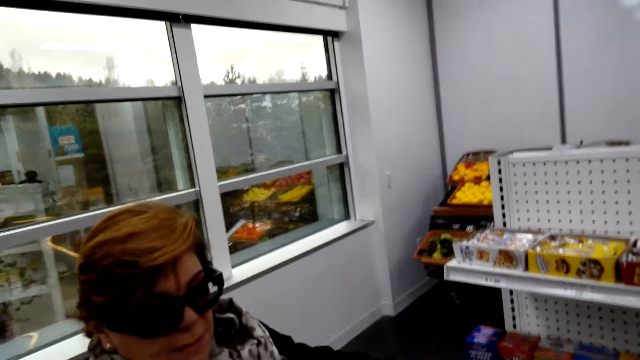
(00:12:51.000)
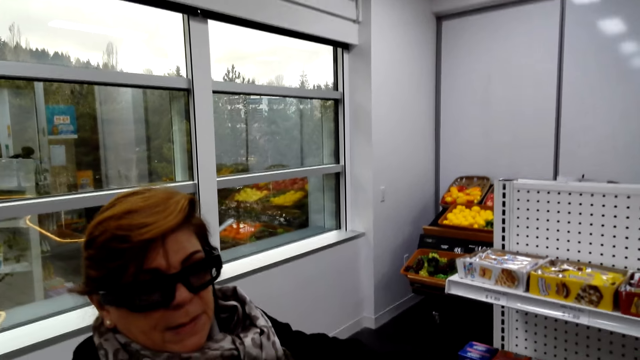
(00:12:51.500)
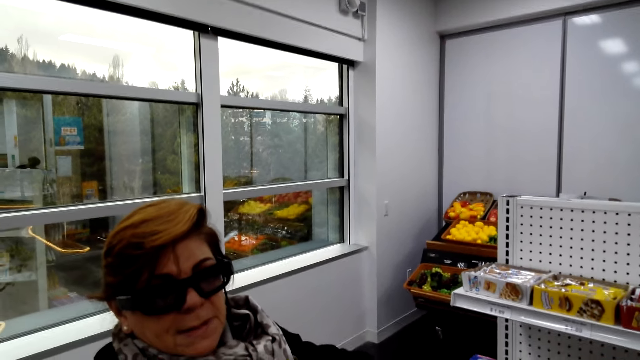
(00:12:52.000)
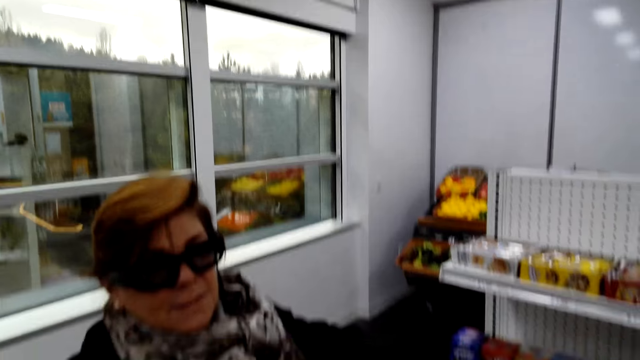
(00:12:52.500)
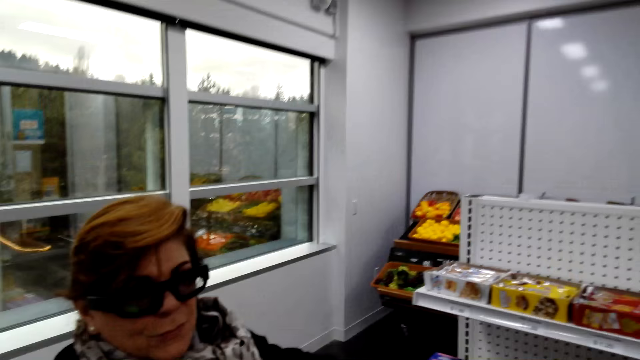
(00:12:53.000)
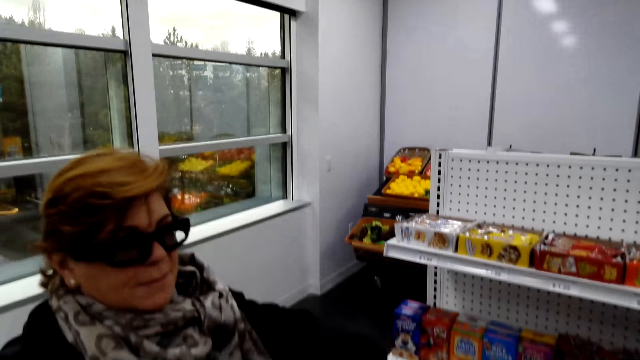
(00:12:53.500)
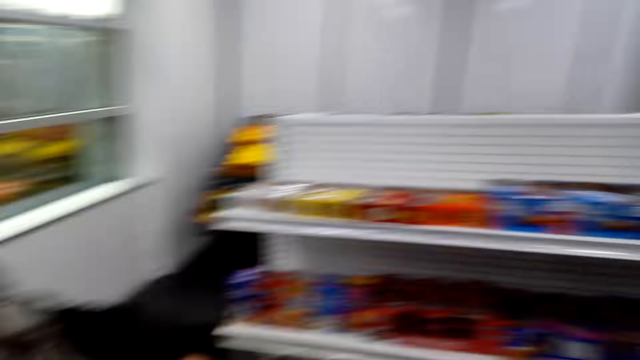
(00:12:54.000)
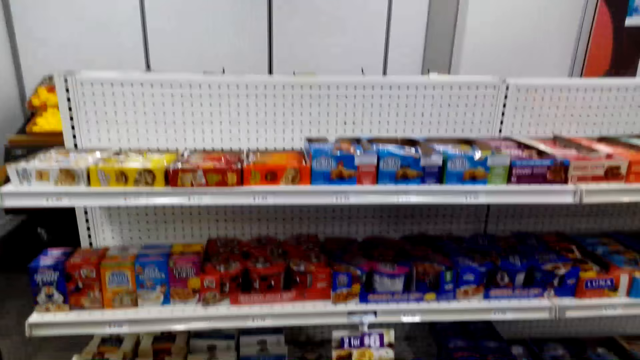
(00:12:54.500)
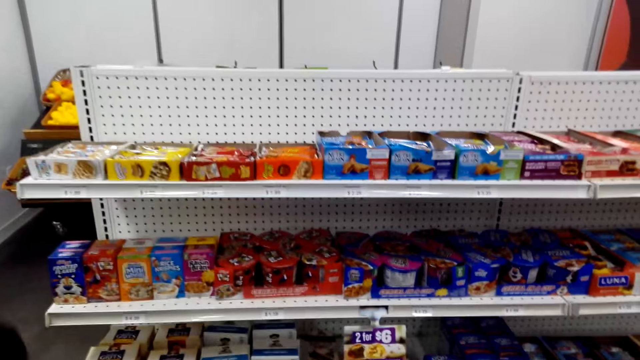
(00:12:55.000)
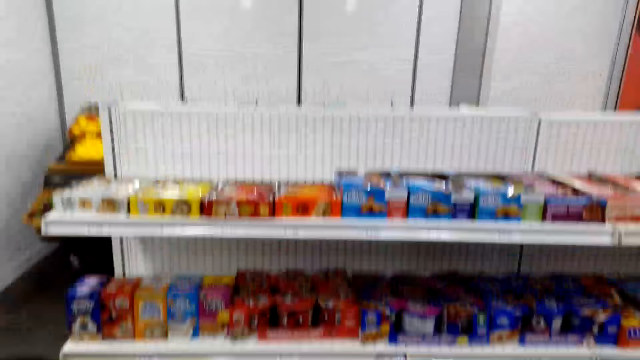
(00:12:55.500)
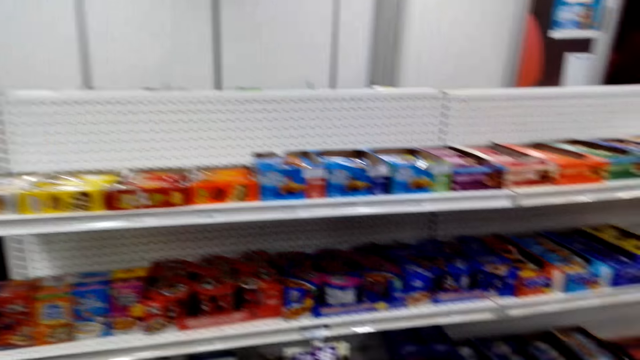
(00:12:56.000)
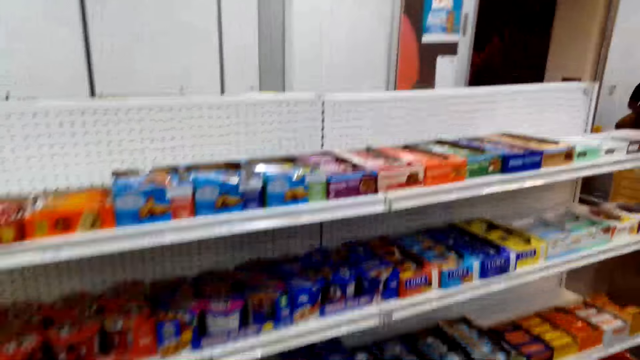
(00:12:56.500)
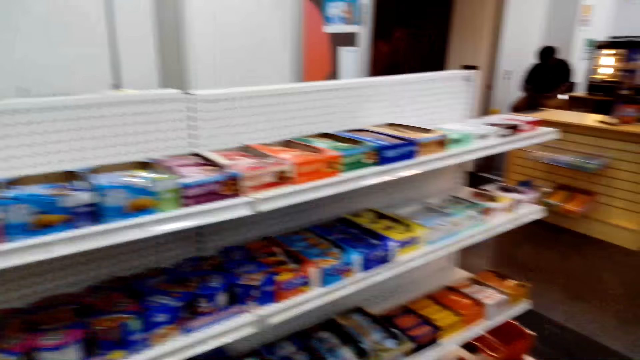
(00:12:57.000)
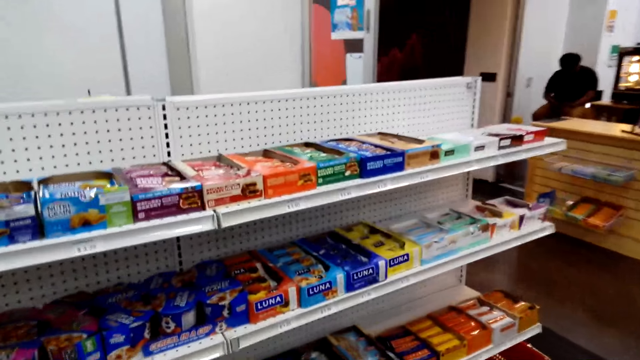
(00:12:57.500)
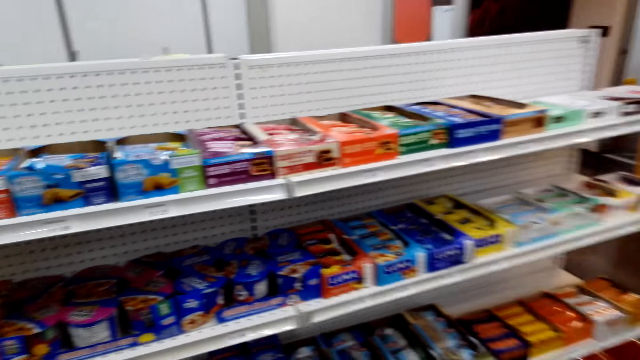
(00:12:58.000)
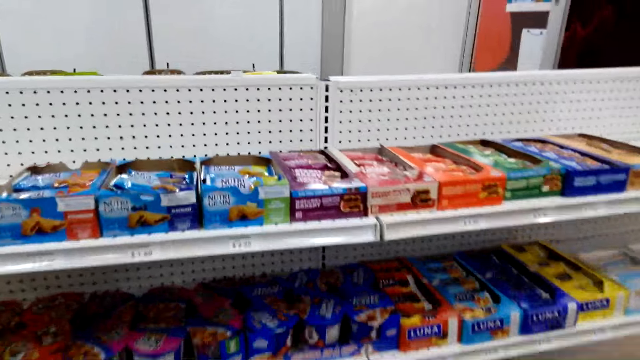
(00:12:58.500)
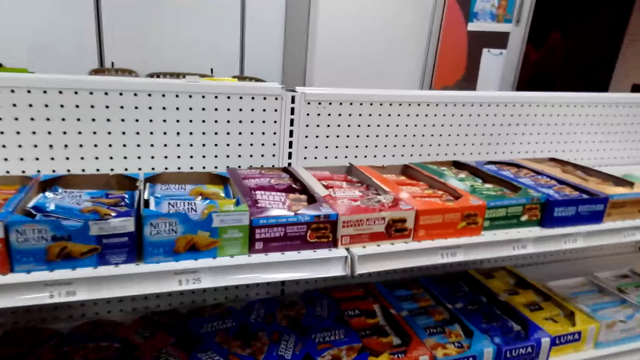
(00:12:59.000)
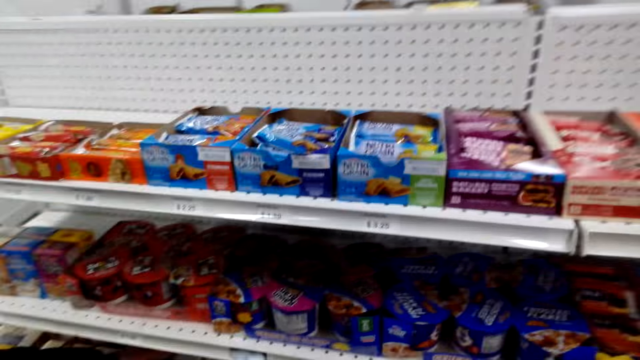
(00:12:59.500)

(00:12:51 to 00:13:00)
A lady gestures out. The lady talks to the camera wearer. The camera wearer looks in the shelf.

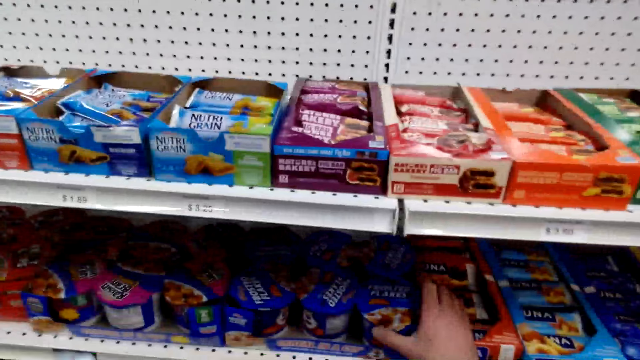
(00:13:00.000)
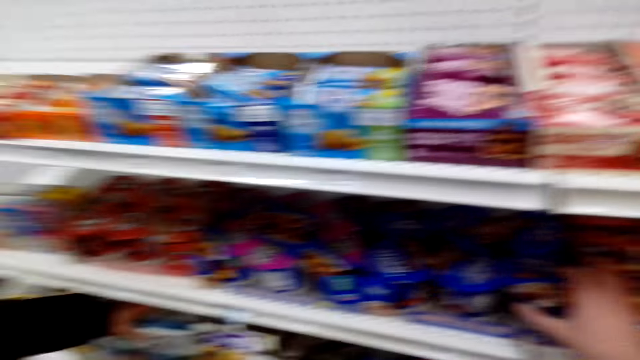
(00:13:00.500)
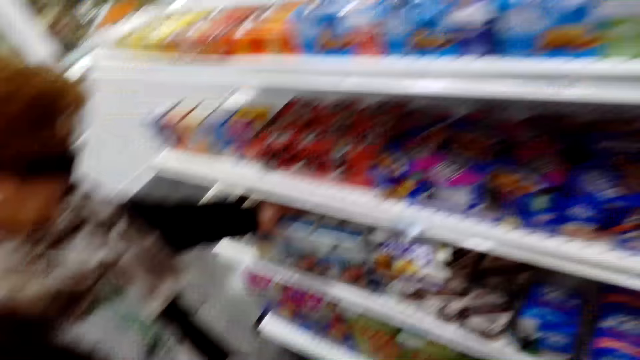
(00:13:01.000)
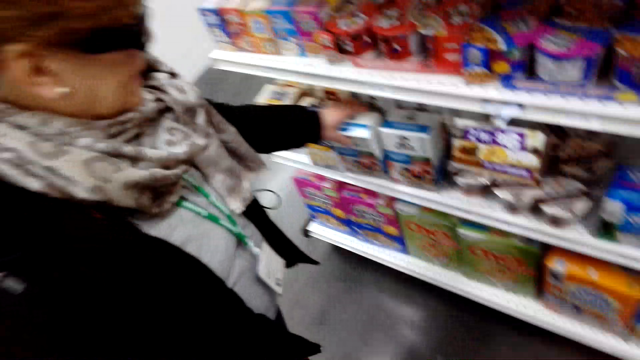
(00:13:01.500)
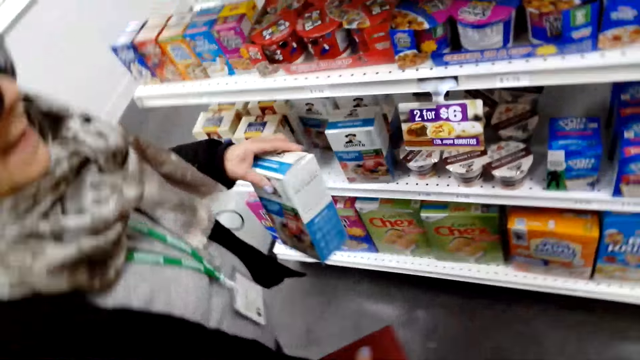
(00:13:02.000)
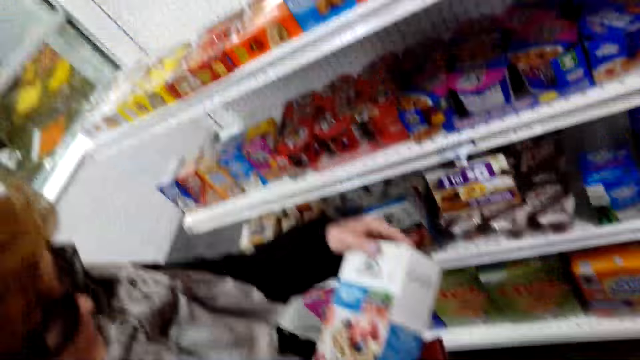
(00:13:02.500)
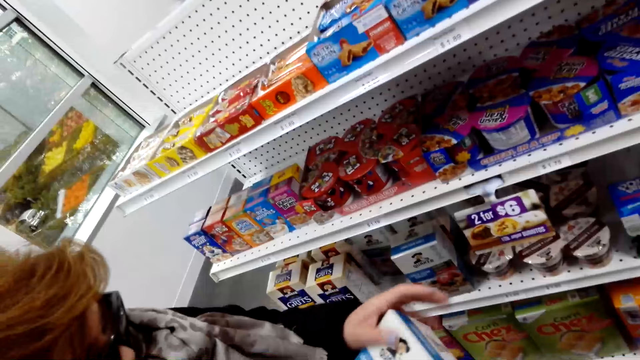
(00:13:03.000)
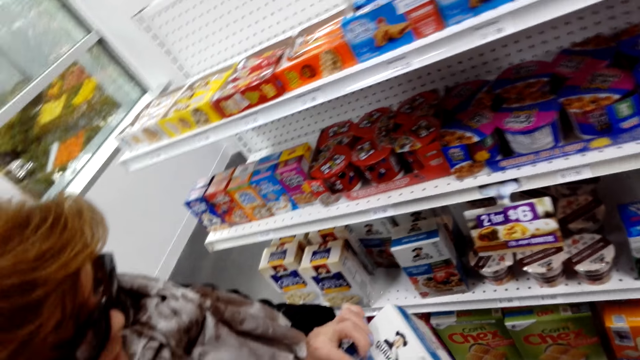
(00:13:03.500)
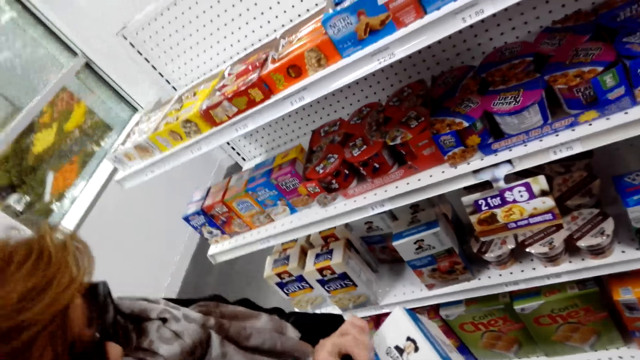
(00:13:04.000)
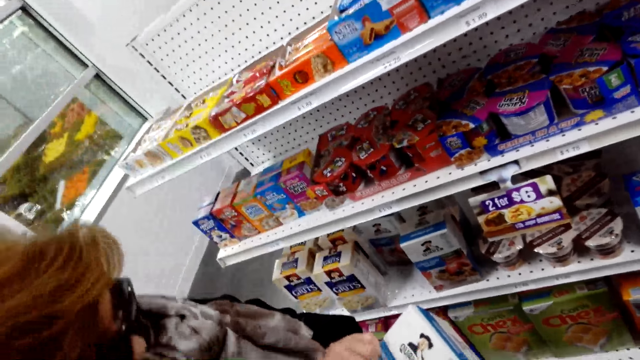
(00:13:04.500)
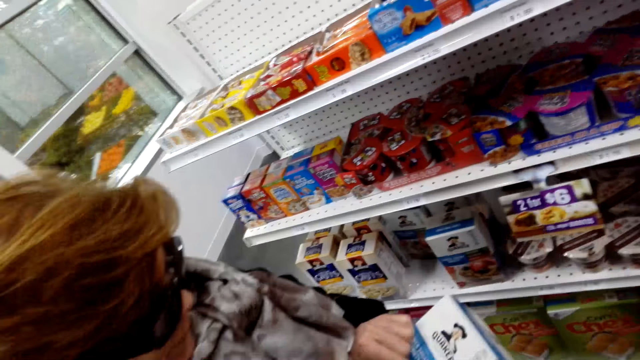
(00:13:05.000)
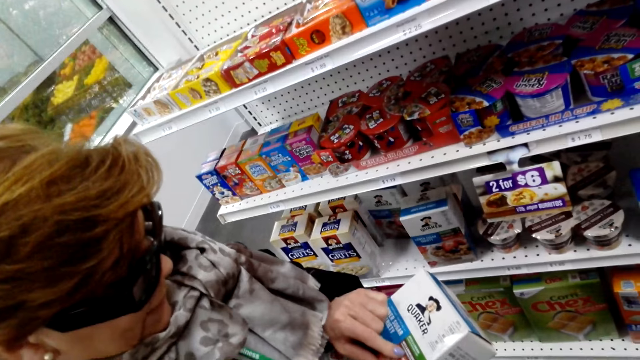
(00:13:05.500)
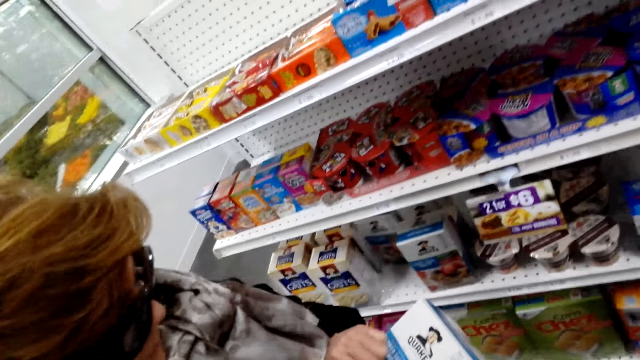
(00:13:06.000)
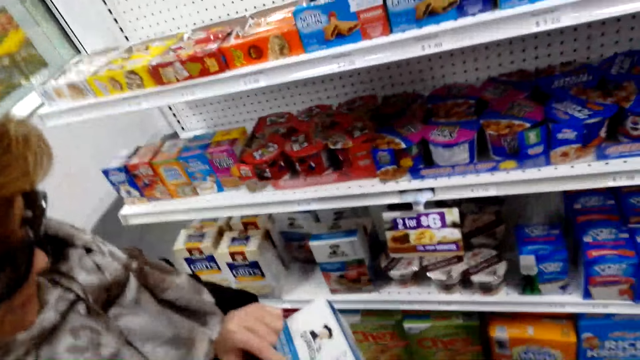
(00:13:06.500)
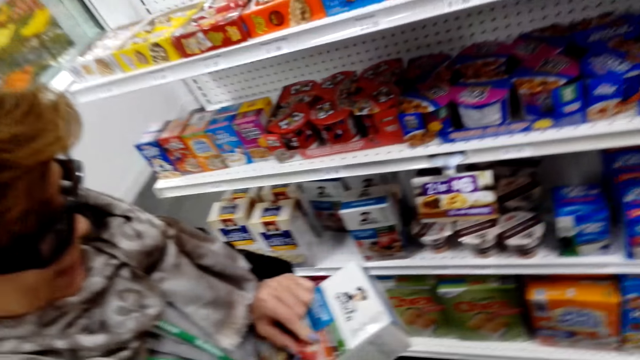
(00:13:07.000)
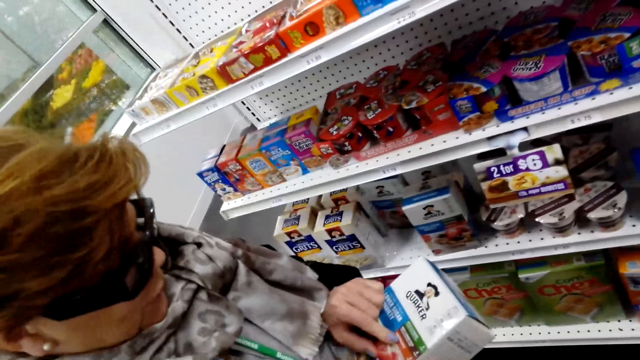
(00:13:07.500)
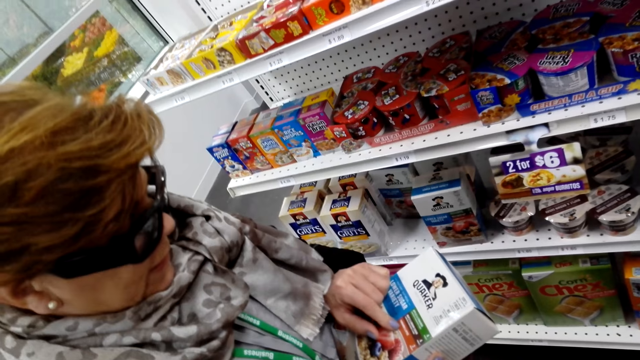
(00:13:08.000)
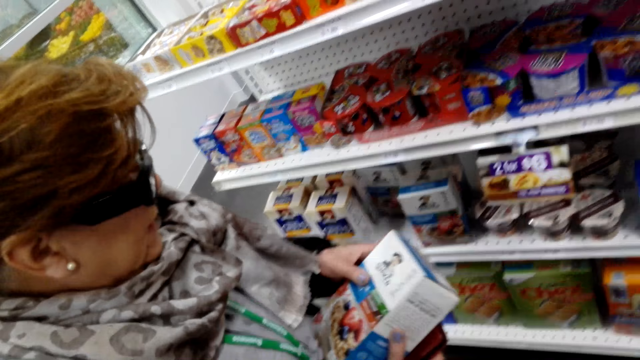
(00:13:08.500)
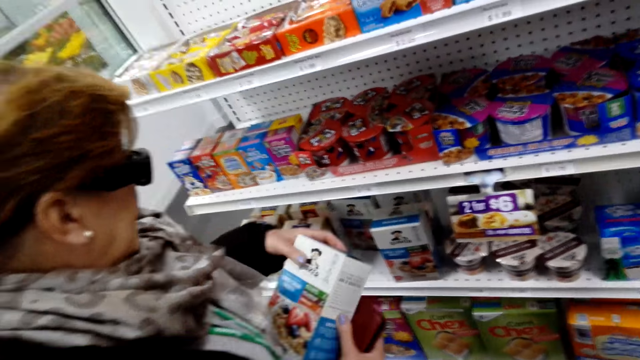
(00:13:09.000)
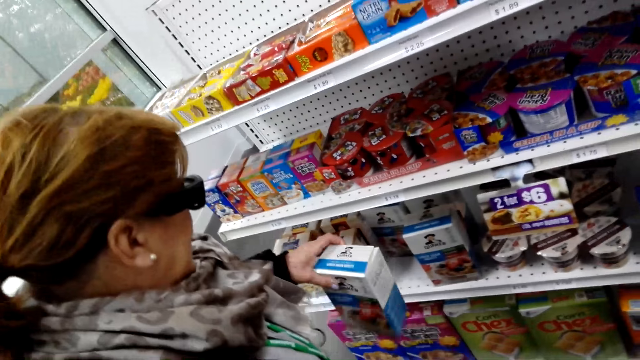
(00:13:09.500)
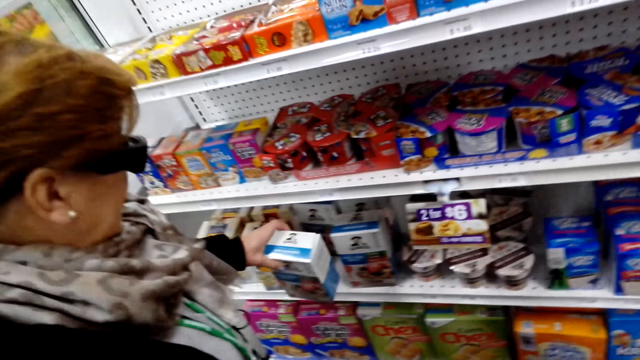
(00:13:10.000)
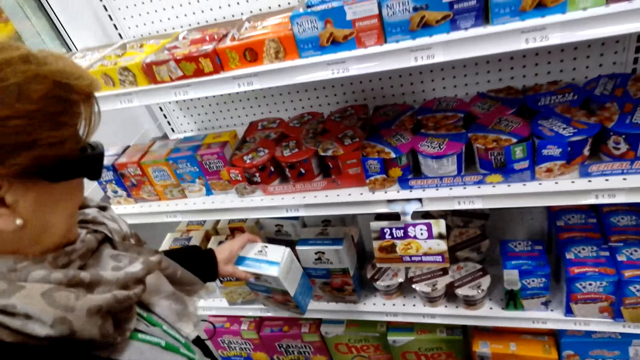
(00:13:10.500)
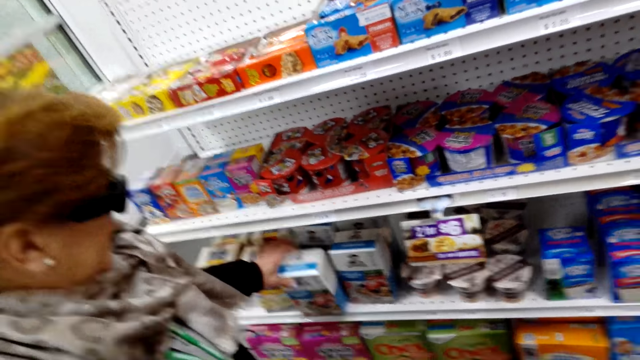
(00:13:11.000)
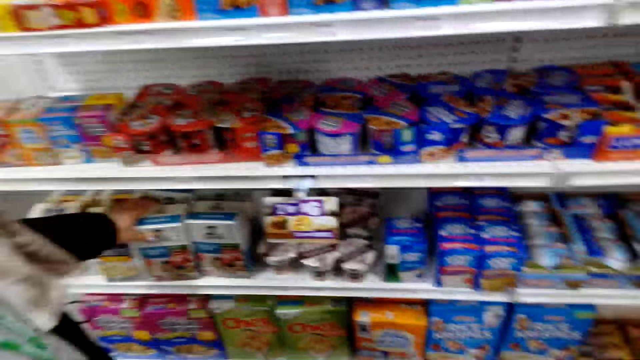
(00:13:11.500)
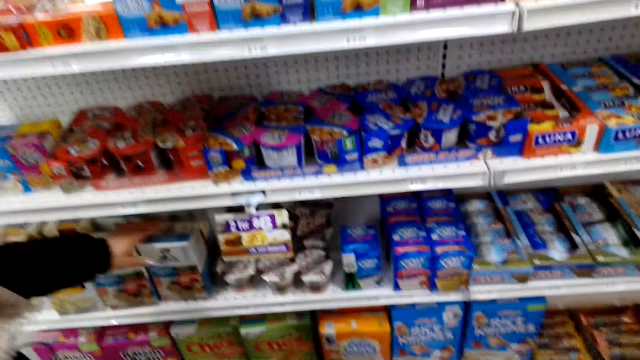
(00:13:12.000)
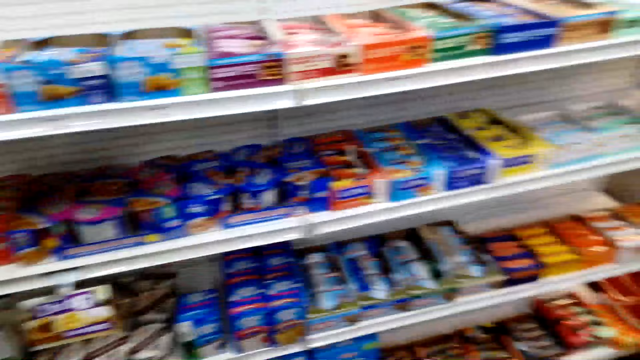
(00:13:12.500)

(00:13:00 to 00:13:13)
The camera wearer holds a container. They pick a pack of something. A lady picks a packet from a shelf. The lady holds the object with both hands and looks at the object. The camera wearer puts something down. The lady places the packet on a shelf.
